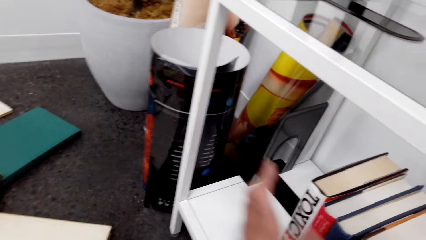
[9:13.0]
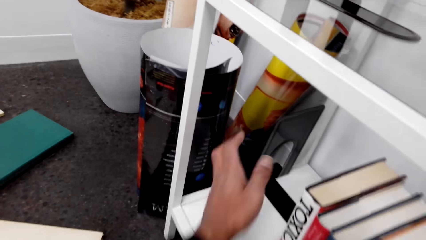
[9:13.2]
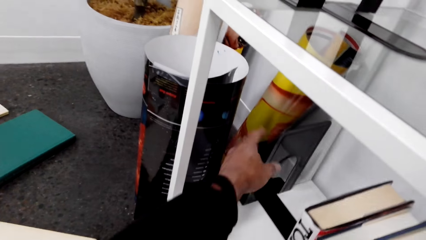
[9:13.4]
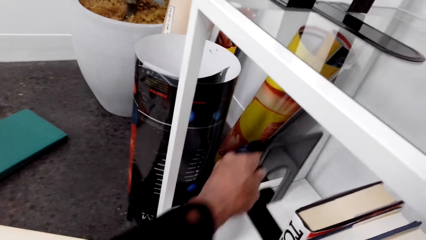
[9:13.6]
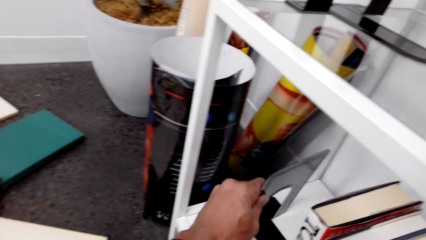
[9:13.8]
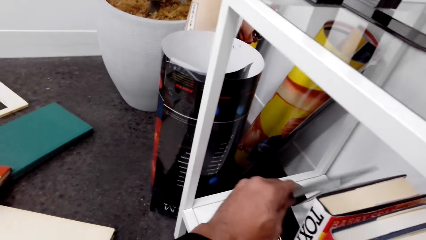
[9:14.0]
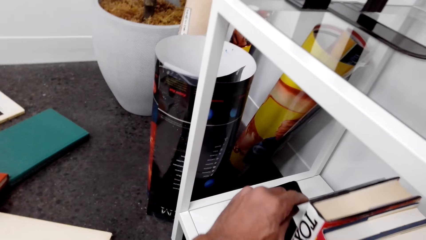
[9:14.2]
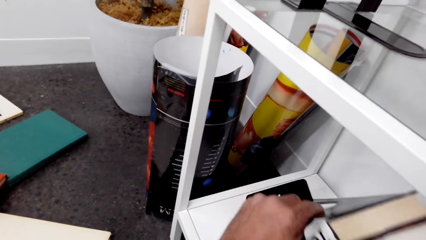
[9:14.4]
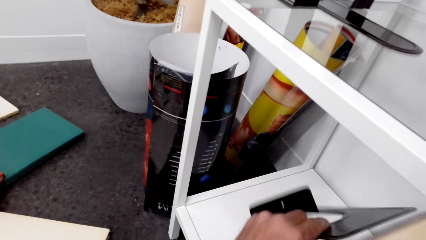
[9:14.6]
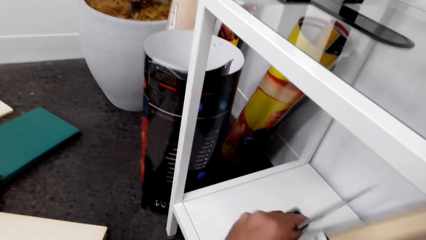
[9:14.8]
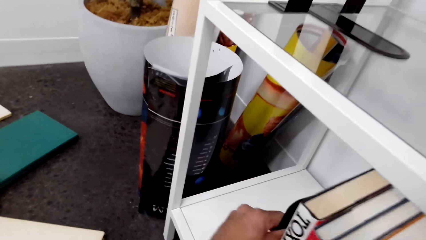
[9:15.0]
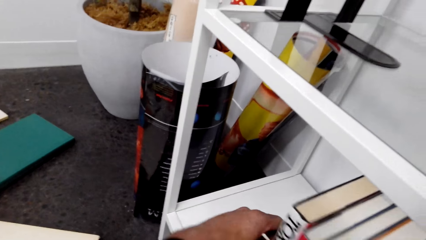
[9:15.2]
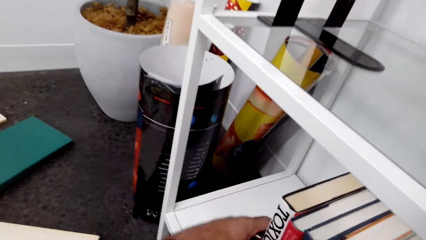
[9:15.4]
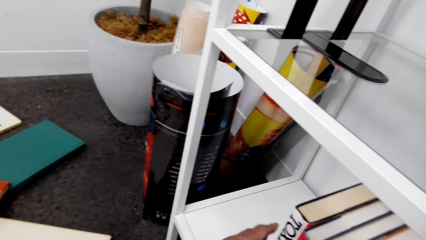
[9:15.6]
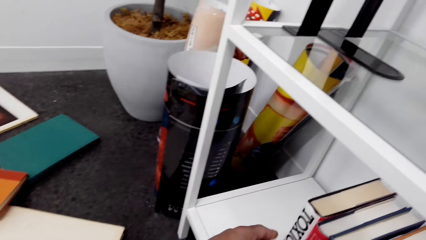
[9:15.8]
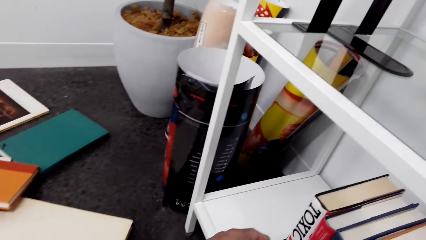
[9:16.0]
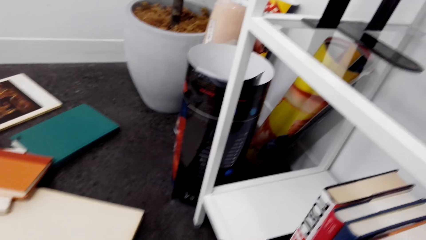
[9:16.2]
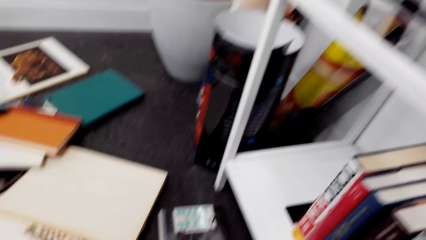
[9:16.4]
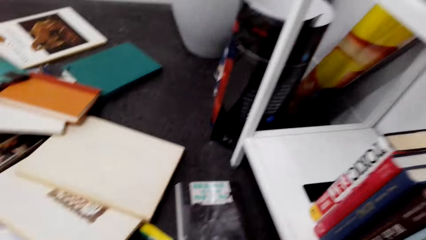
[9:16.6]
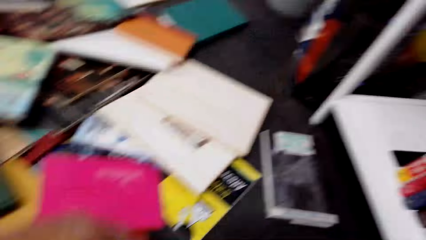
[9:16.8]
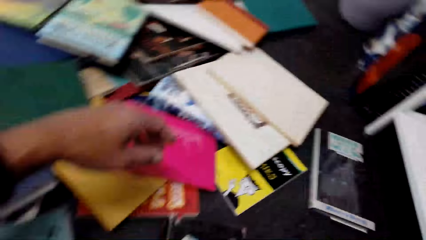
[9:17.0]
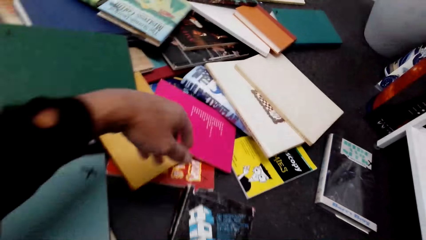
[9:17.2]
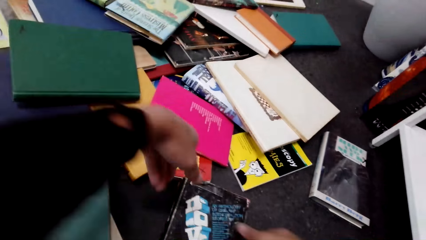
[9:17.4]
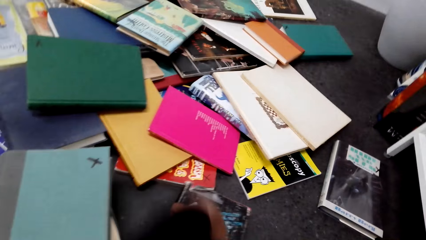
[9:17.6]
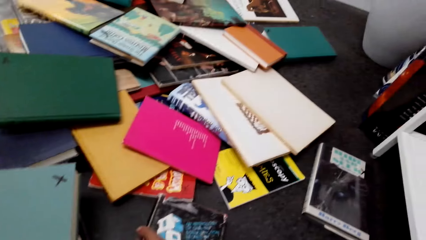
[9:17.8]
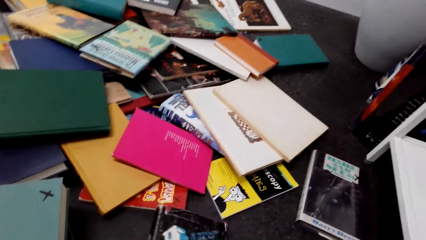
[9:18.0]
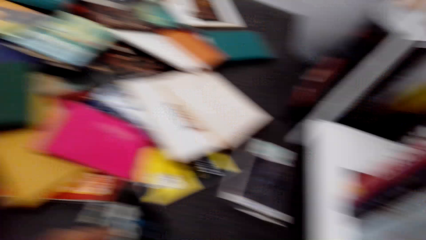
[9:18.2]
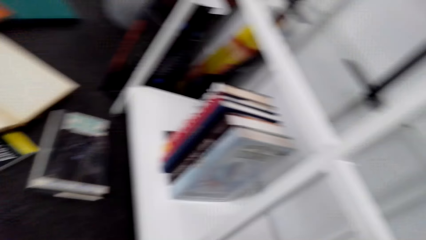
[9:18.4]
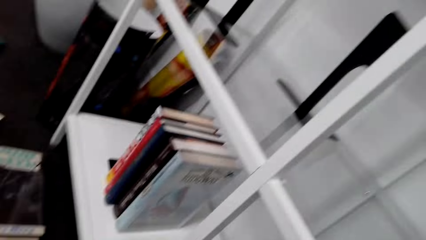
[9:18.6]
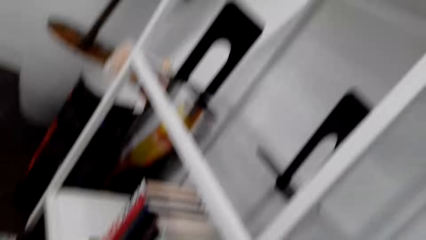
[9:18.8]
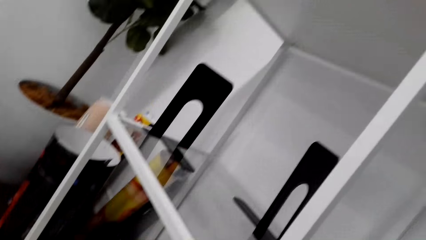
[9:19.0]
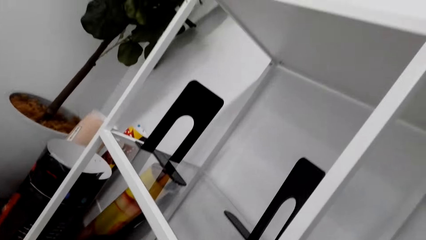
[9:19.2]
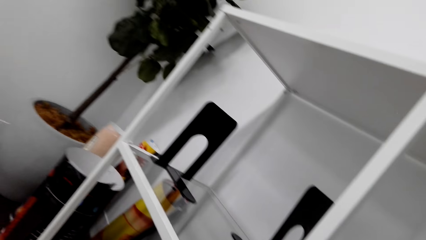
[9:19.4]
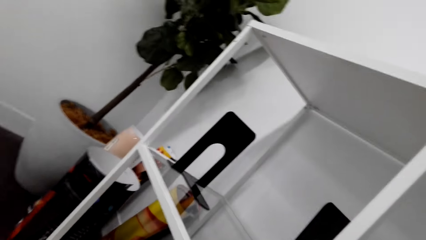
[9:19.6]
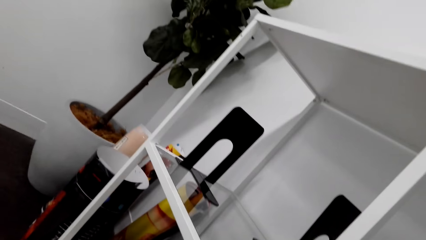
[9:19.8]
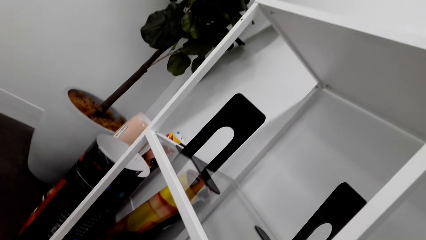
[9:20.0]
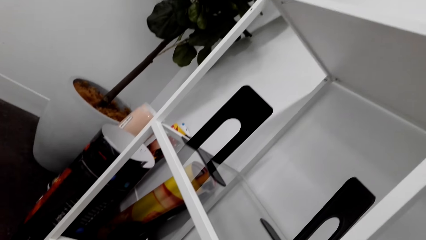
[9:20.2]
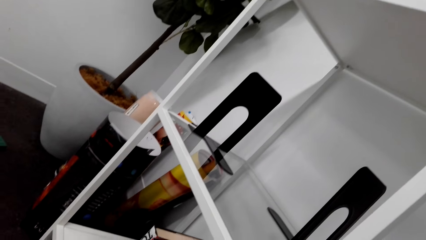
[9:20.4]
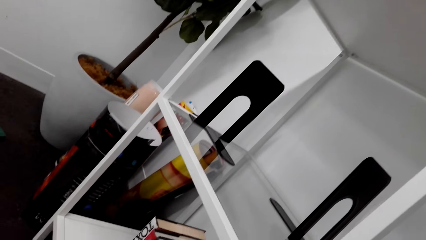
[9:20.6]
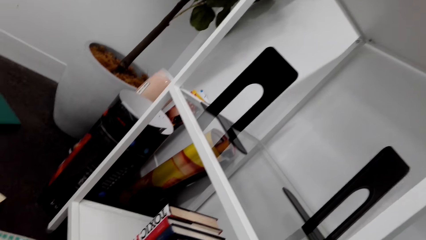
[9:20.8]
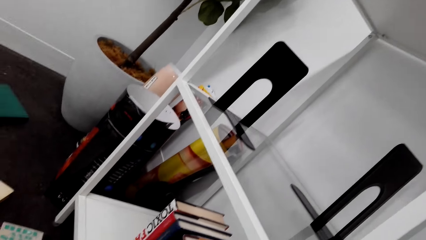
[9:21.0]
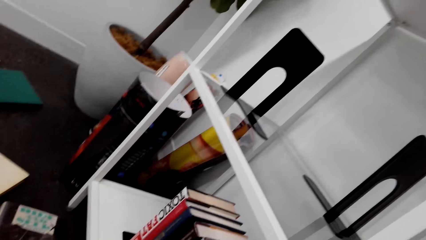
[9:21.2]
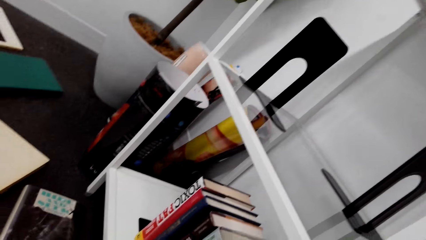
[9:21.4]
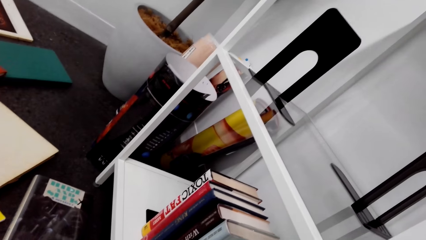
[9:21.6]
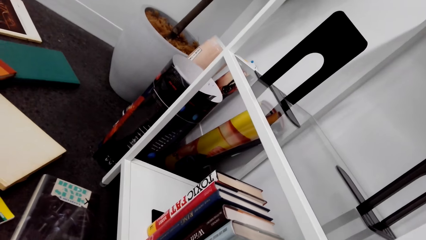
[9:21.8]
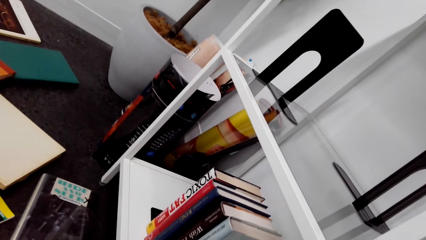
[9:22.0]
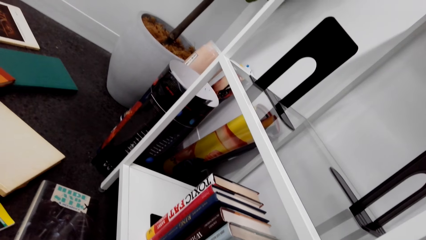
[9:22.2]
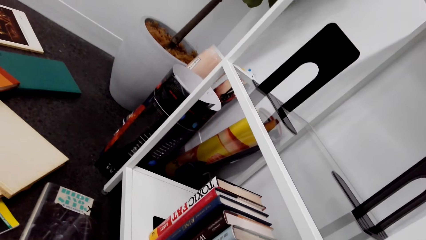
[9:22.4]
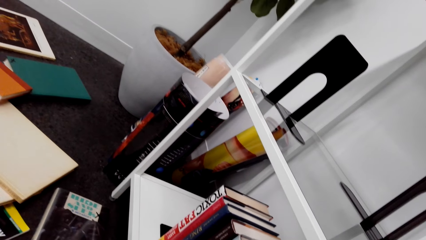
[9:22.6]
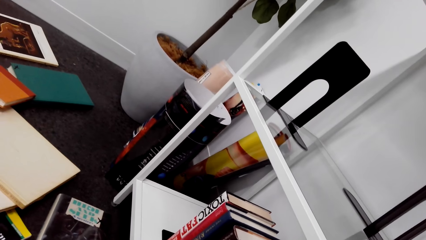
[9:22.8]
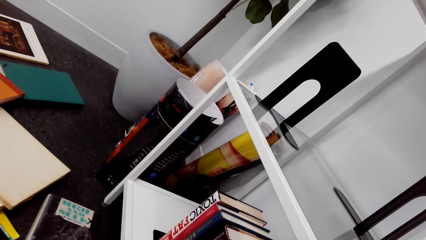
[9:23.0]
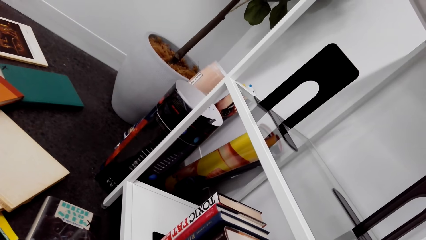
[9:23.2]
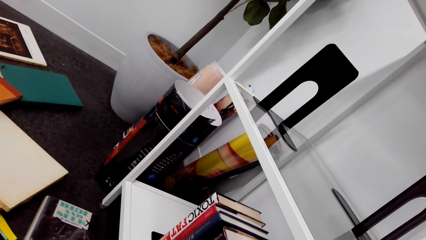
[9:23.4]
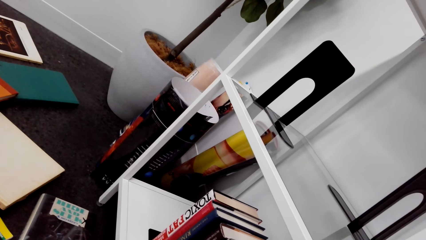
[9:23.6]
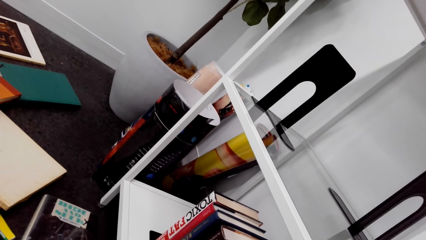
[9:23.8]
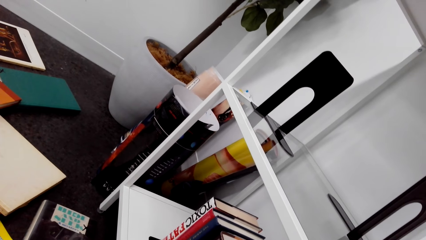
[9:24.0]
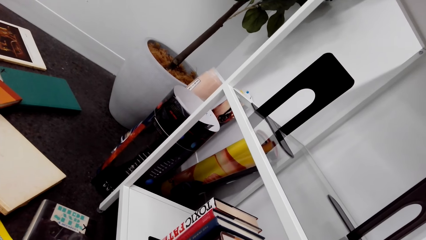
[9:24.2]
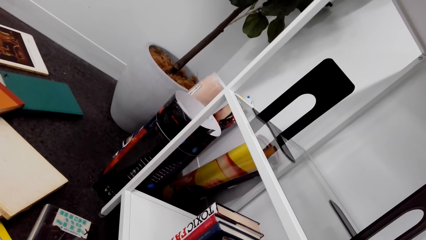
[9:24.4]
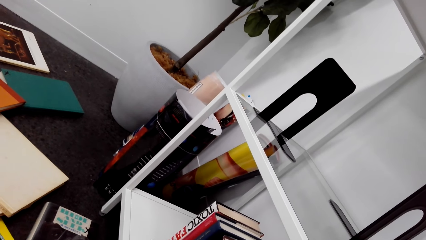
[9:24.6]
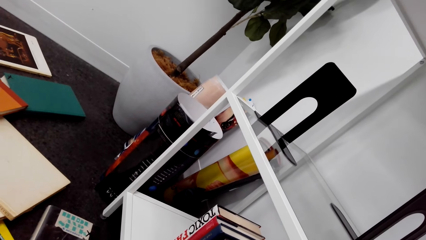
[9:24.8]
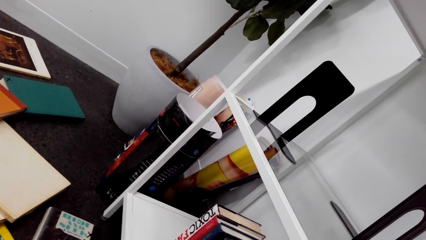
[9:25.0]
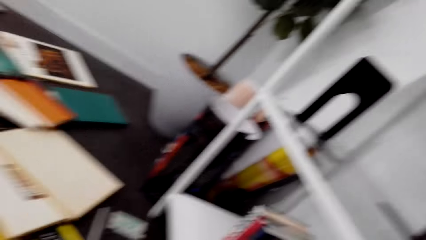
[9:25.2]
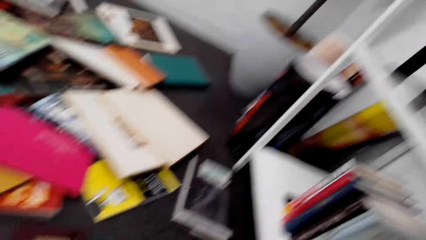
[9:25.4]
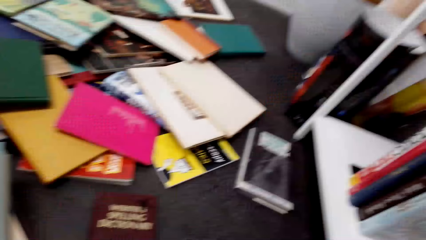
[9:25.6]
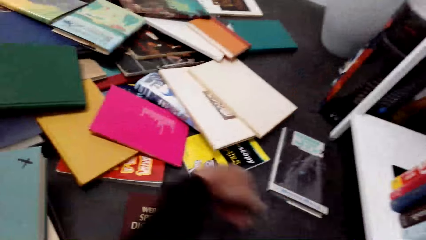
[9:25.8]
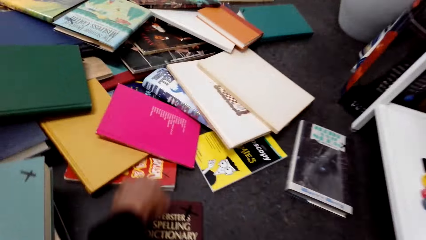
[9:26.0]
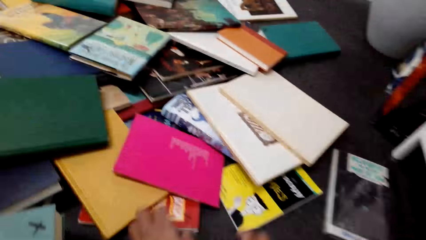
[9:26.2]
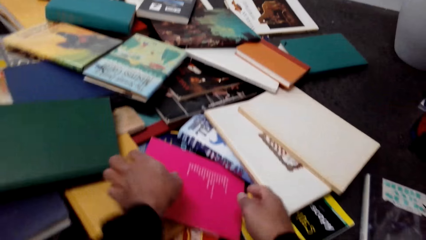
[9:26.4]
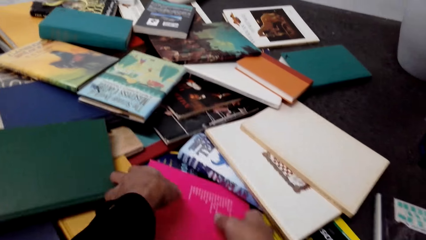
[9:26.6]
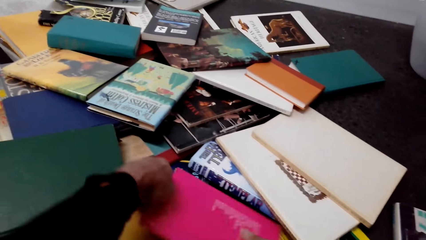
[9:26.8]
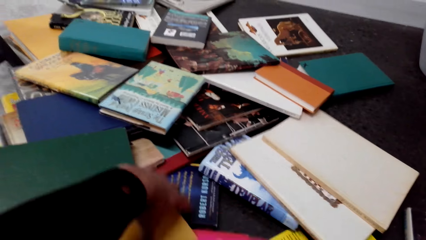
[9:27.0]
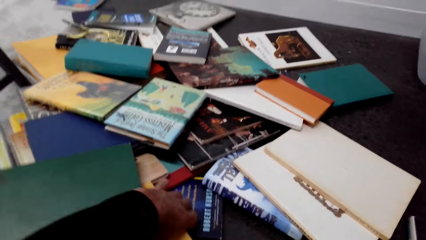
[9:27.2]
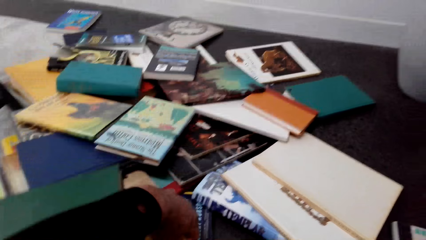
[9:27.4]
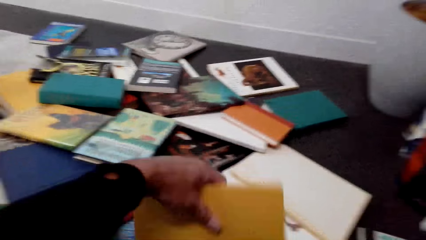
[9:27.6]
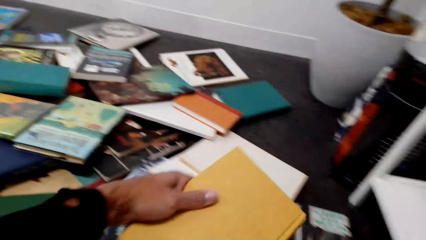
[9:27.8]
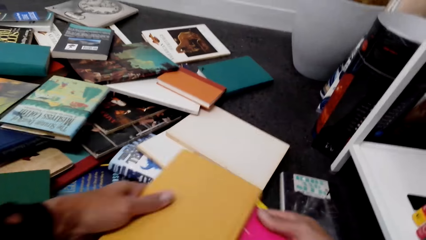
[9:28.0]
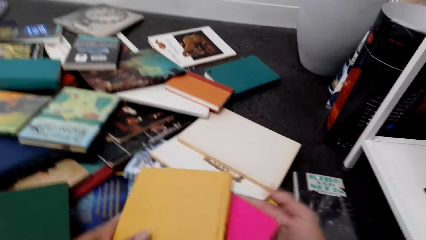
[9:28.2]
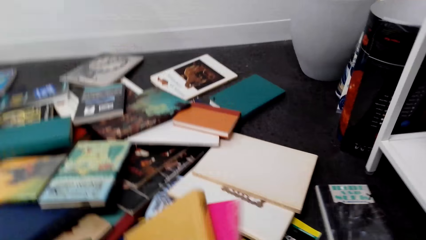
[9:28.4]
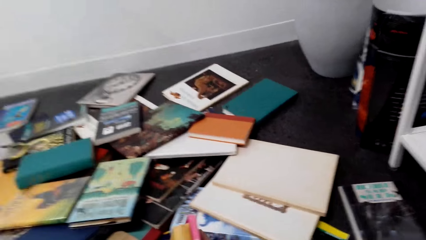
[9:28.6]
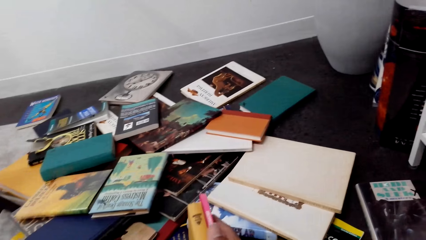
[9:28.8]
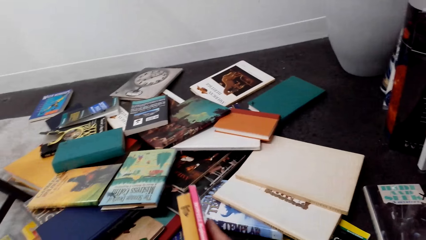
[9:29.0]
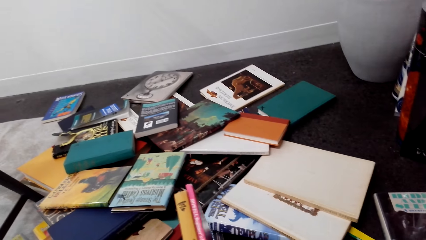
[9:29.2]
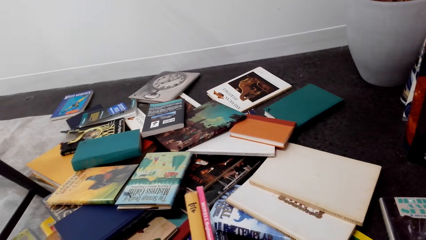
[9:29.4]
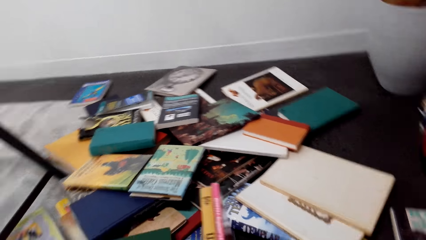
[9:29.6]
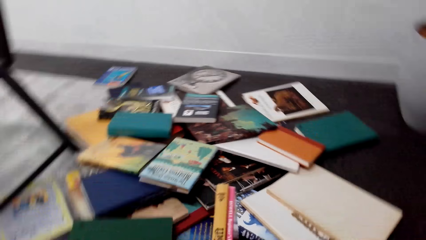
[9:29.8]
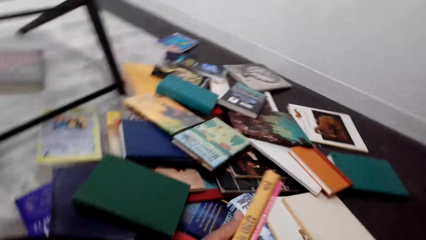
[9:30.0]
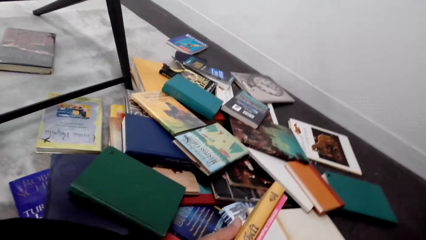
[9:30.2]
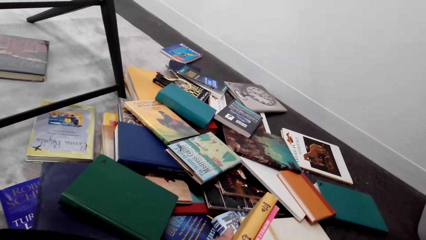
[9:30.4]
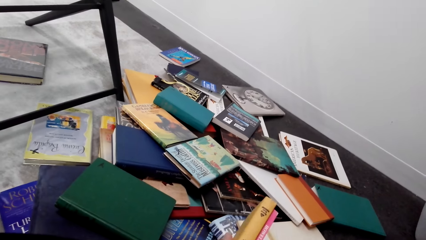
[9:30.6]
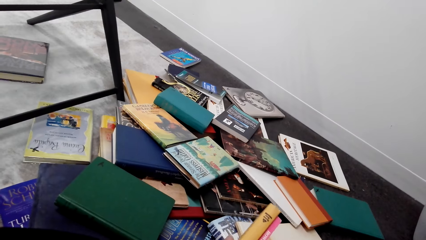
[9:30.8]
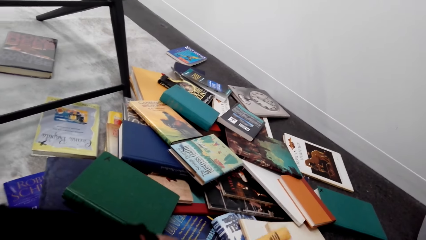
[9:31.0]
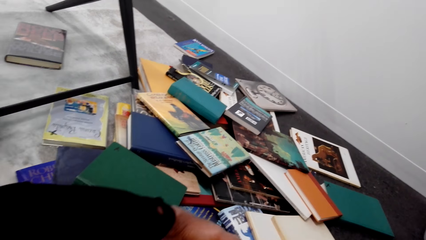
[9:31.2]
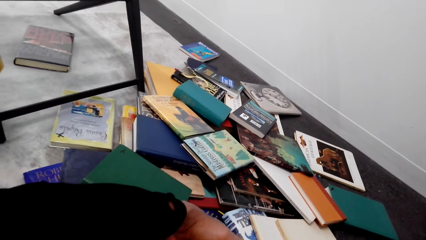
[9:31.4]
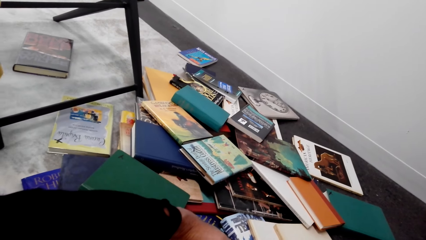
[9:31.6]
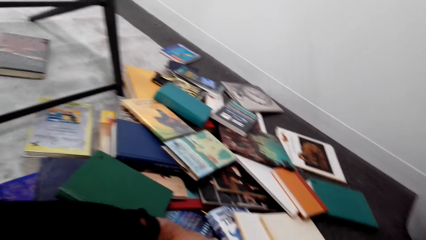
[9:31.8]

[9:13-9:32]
The camera wearer holds the books with a book holder. They pick the books. They arrange the books. They put the books on the book shelf. They arrange the books.
